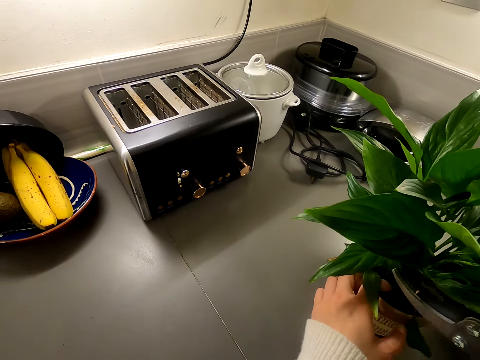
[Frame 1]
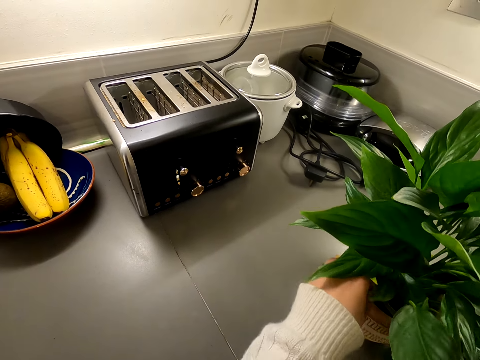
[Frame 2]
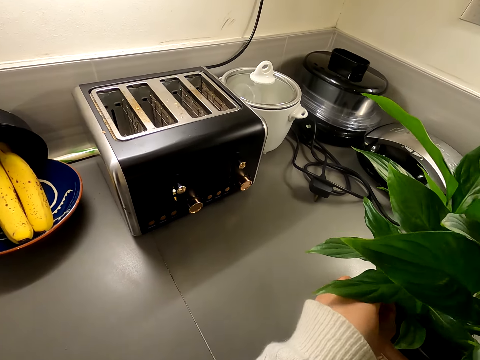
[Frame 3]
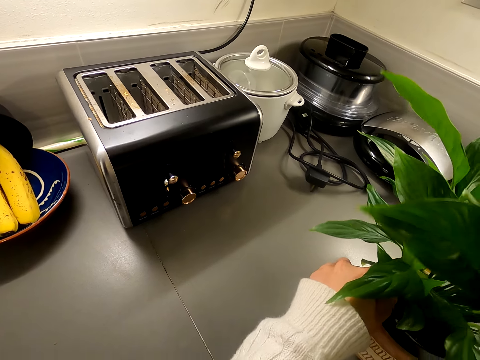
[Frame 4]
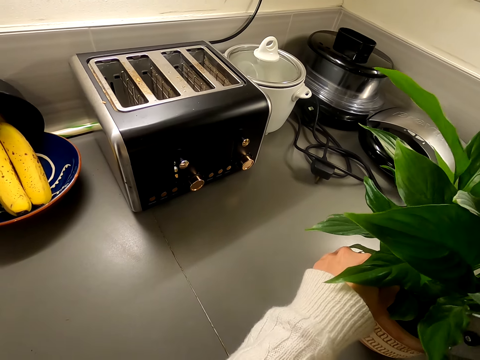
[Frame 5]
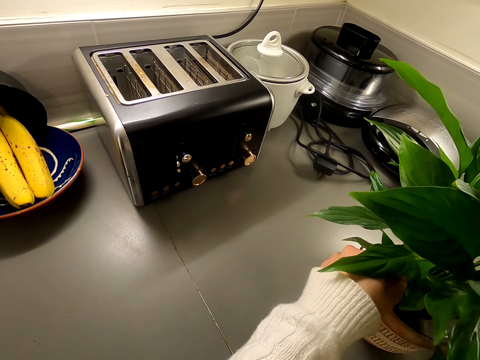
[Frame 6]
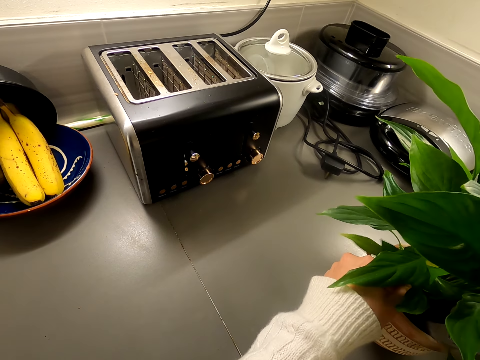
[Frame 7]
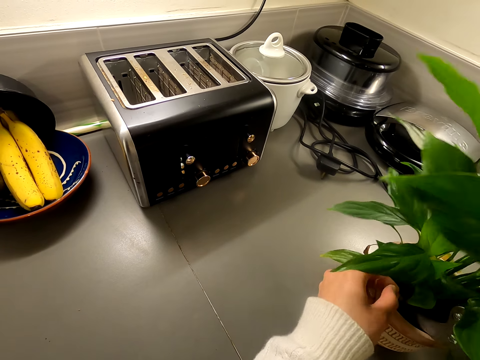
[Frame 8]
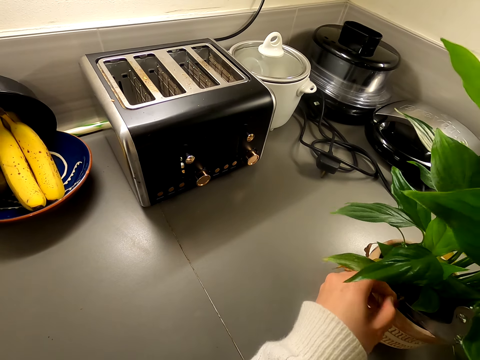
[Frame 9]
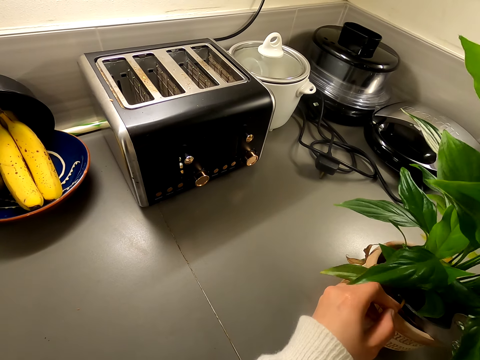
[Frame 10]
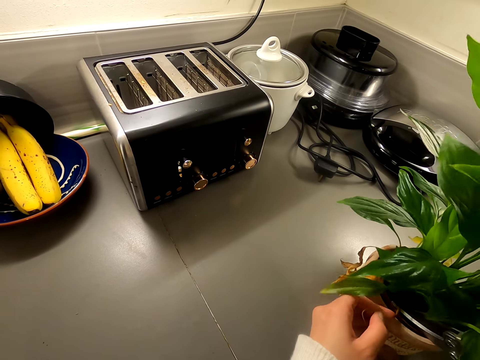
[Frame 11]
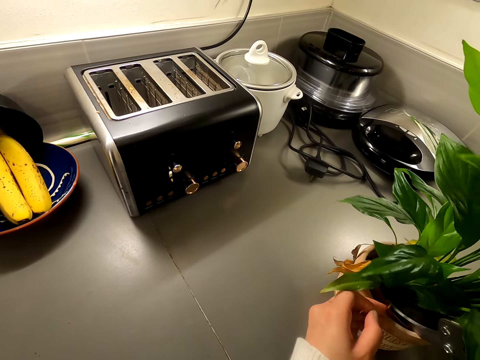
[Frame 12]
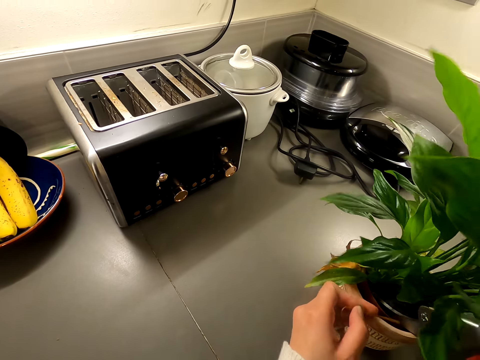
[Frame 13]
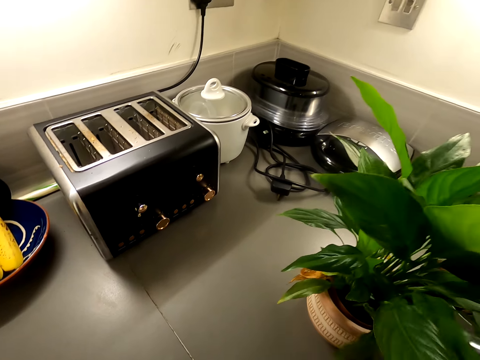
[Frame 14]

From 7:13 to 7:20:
The camera wearer cuts the house plant leaves with a pair of scissors.

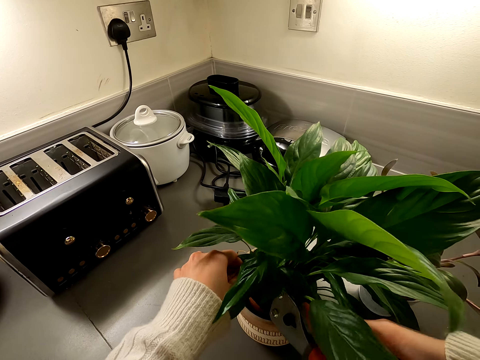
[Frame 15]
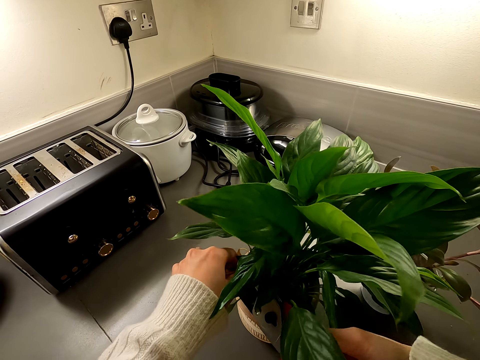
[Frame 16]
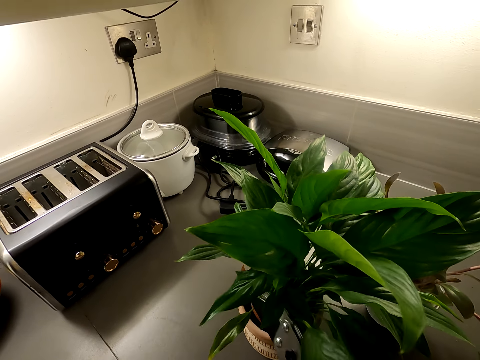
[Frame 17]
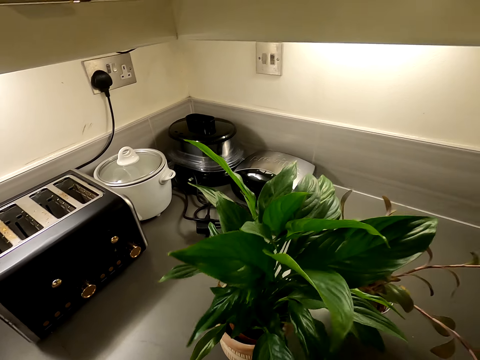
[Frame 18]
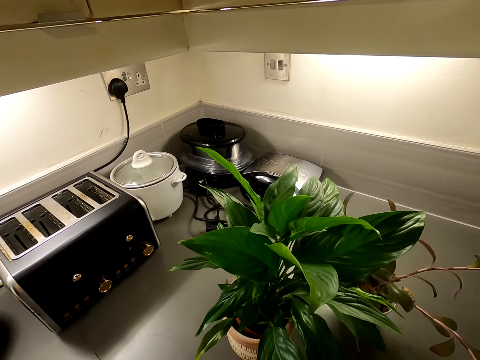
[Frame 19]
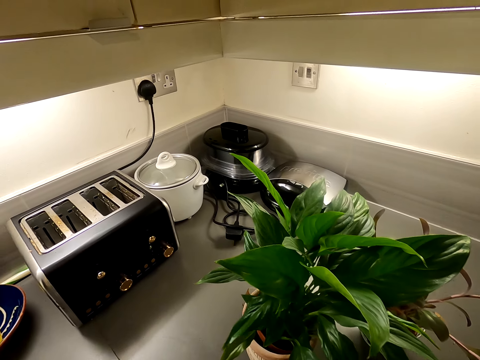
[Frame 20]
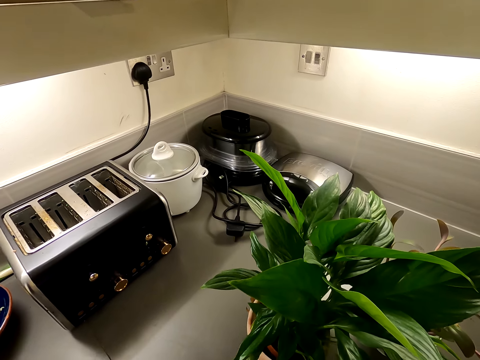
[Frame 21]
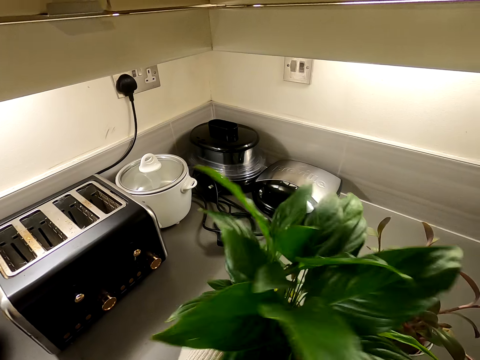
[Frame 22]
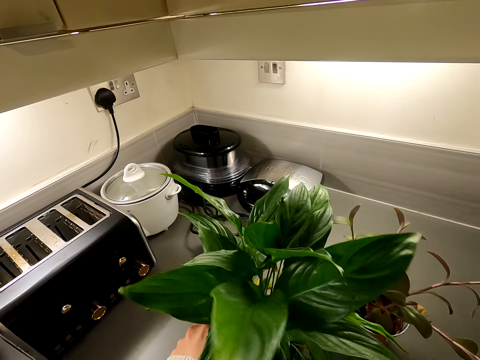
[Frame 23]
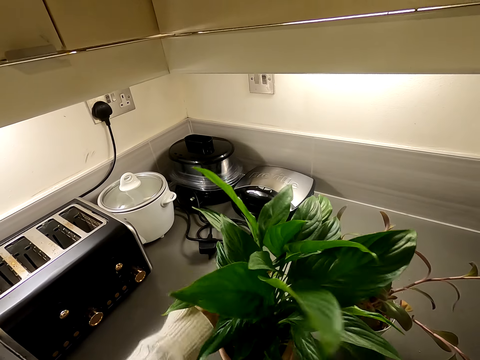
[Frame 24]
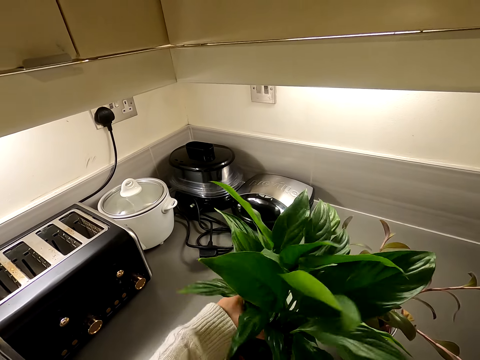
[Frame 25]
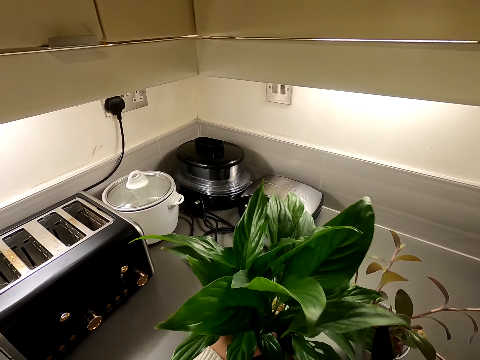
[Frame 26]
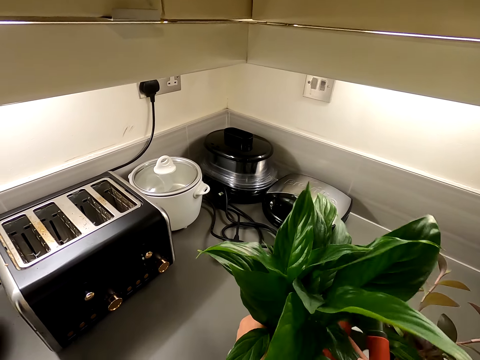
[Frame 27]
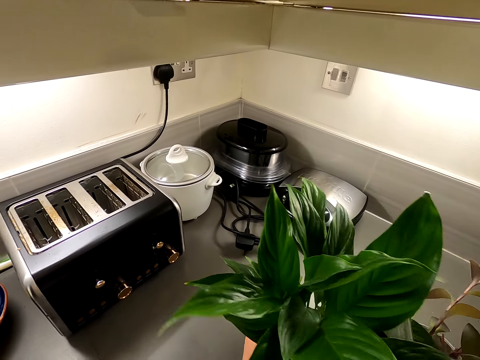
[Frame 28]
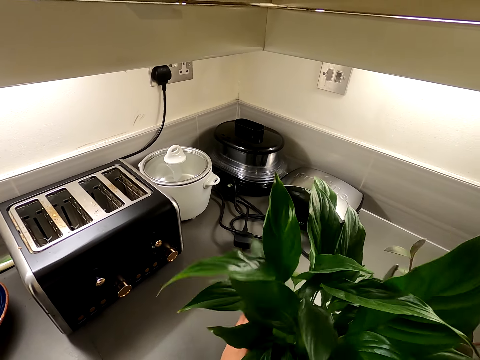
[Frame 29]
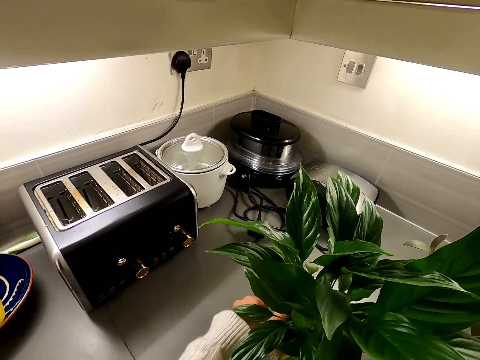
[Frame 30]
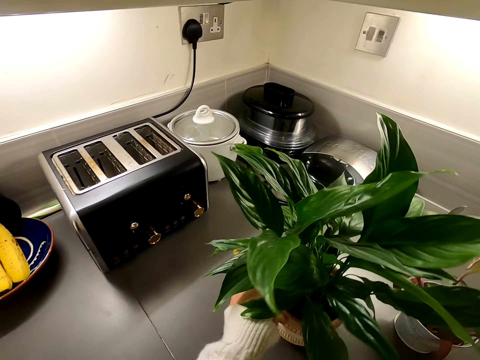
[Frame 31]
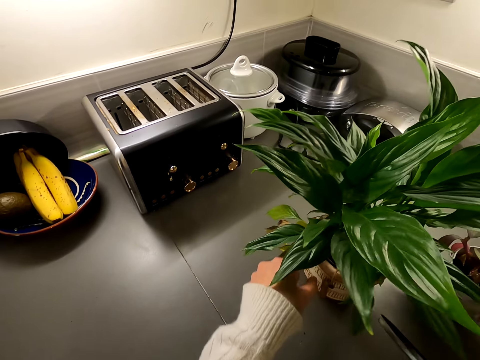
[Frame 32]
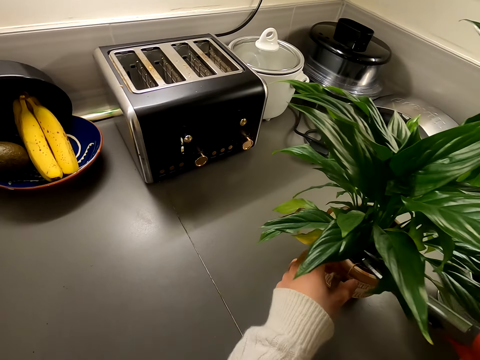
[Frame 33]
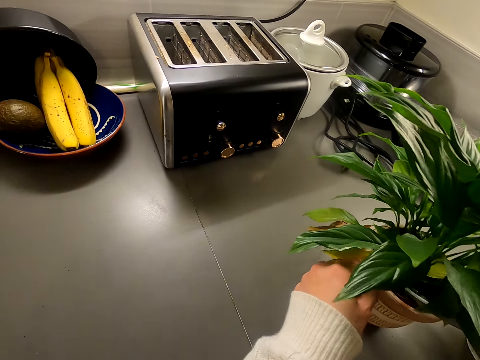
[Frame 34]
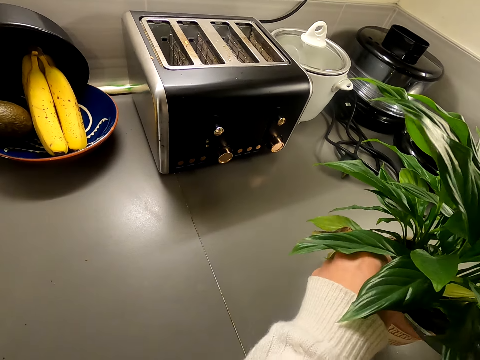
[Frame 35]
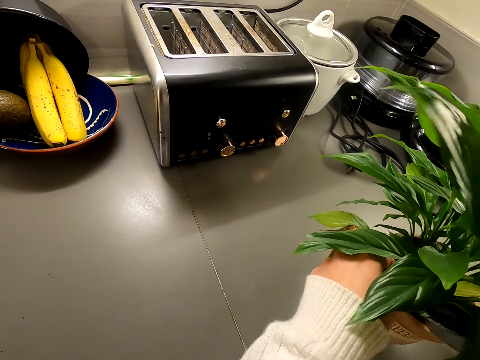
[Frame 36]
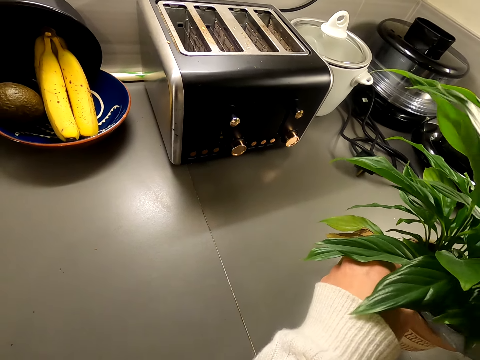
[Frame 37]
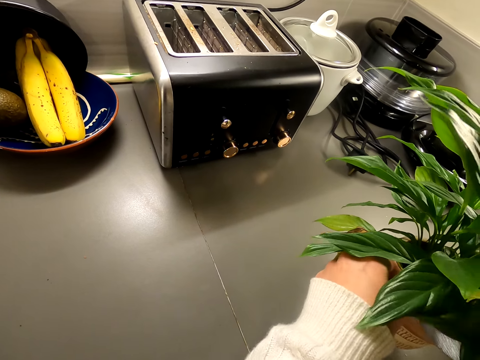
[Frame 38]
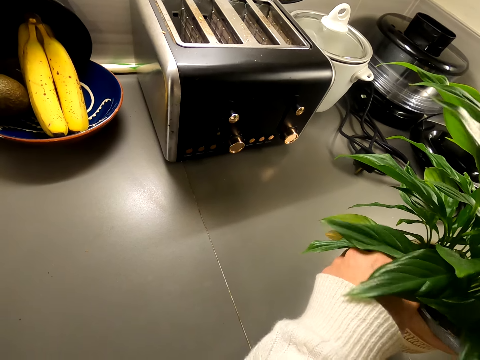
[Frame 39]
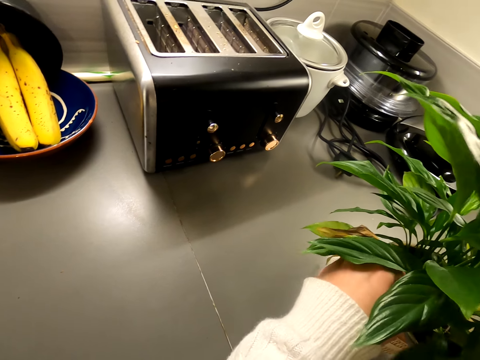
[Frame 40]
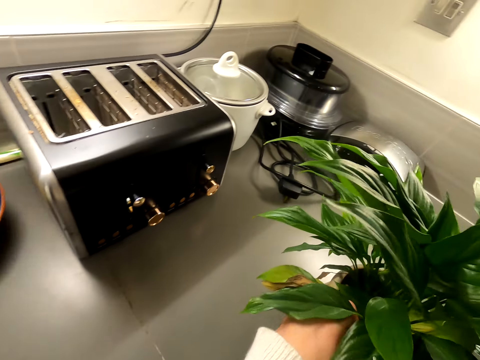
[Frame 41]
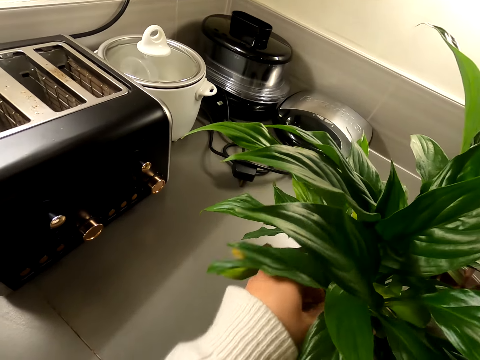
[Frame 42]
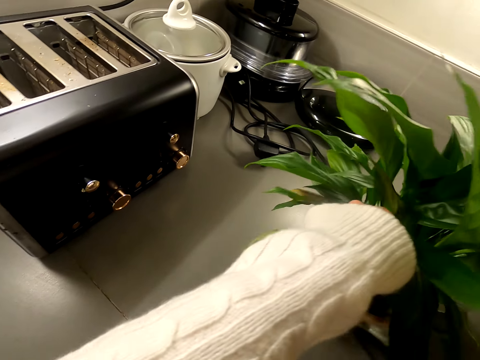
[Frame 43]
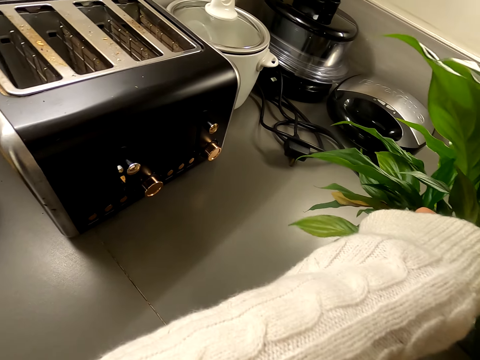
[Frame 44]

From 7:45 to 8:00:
The camera wearer stands on the floor. They cut the house plant leaves with a pair of scissors. They rotate the house plant on the countertop. They cut the house plant leaves with the pair of scissors.

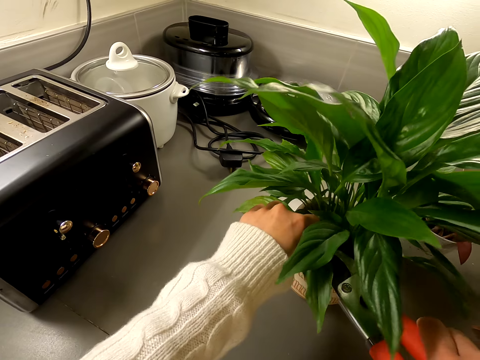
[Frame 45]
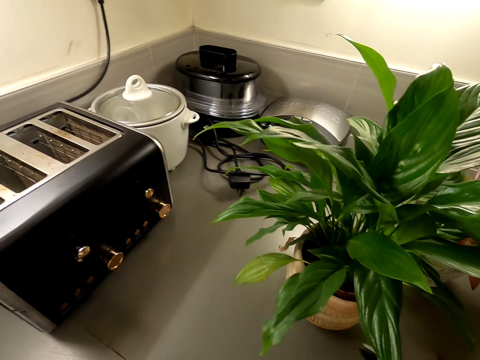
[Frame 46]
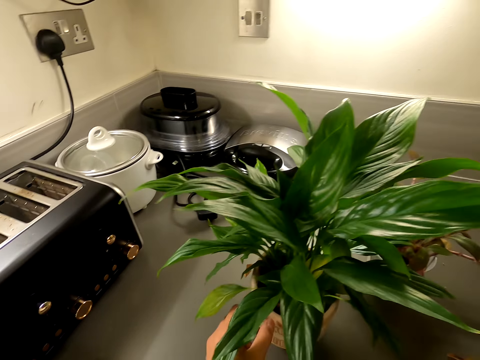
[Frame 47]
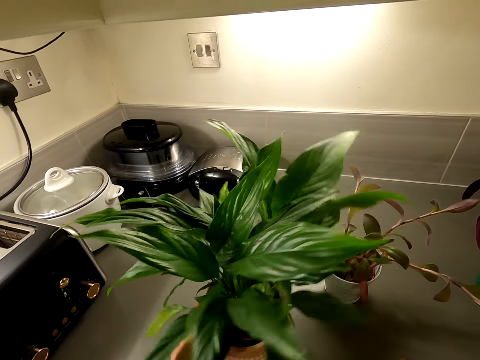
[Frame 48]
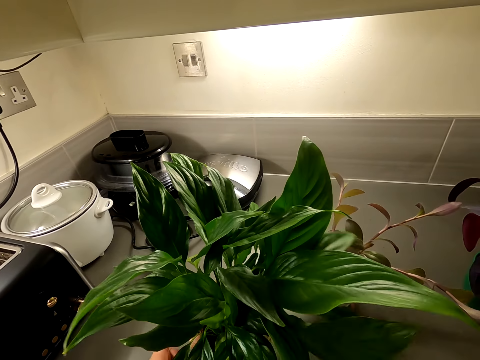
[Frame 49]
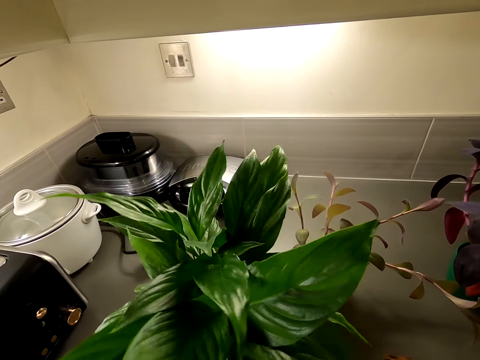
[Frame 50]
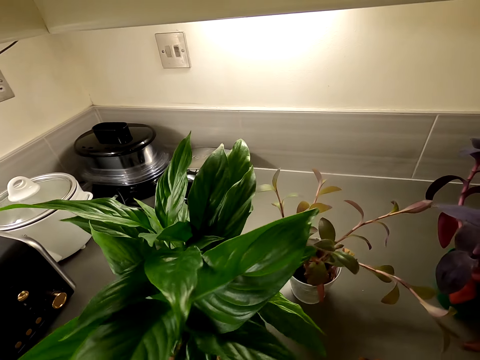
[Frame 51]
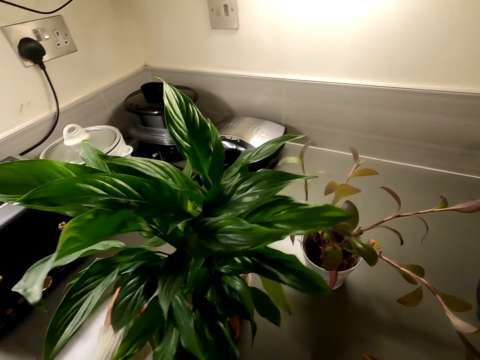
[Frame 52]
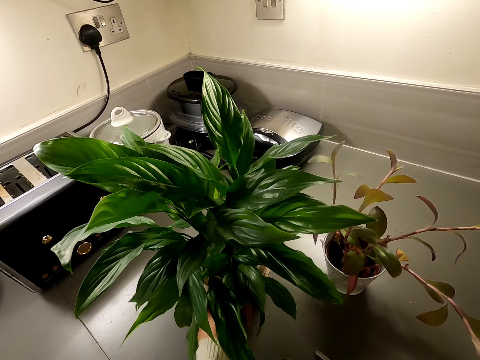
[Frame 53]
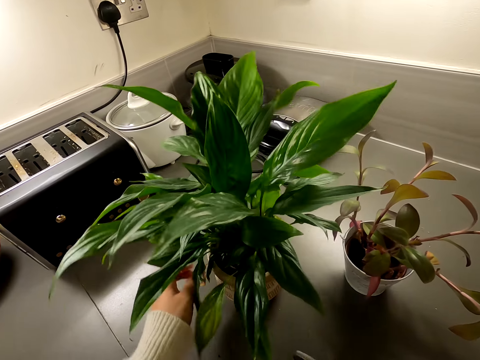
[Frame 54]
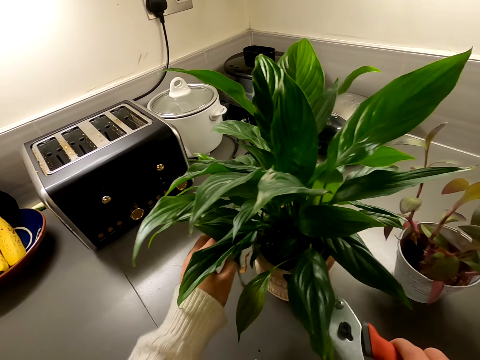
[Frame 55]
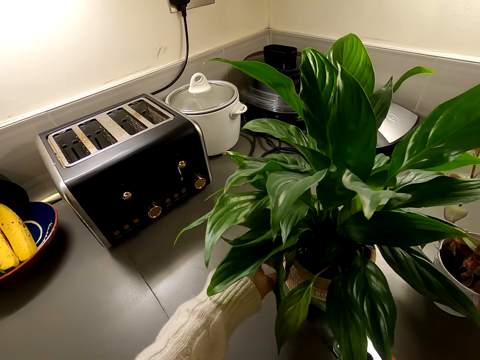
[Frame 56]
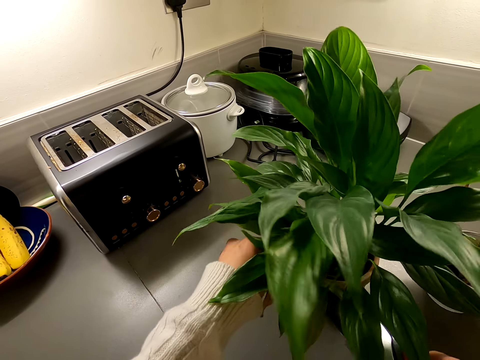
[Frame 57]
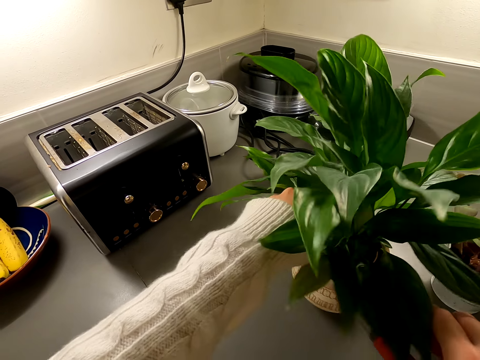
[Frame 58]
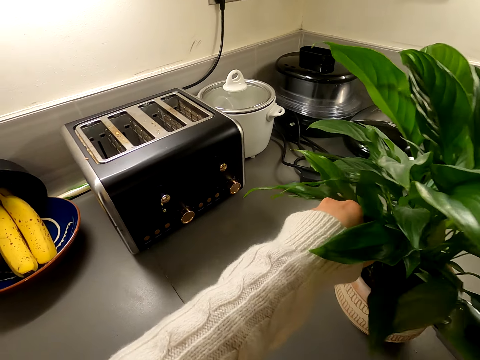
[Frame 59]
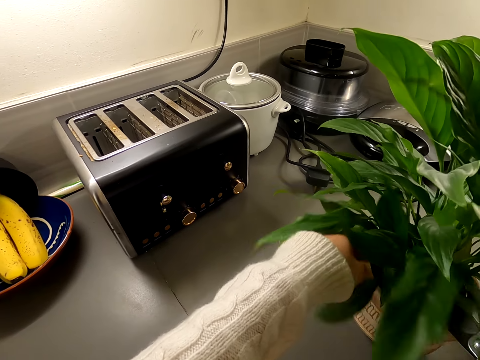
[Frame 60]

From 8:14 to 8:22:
The camera wearer rotates the house plant on the countertop. They cut the house plant leaves with a pair of scissors.
